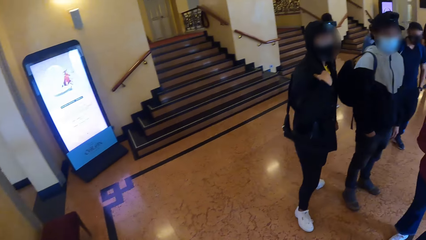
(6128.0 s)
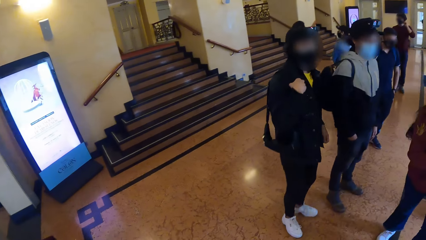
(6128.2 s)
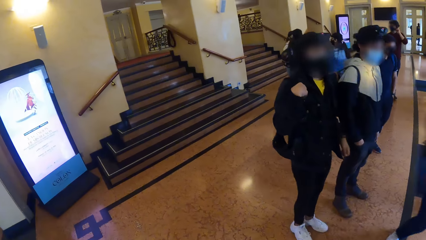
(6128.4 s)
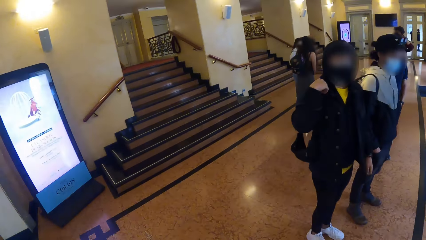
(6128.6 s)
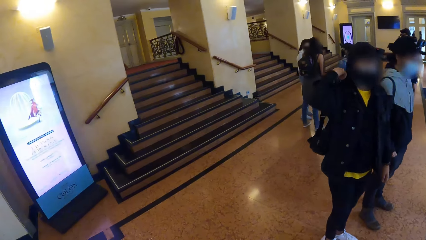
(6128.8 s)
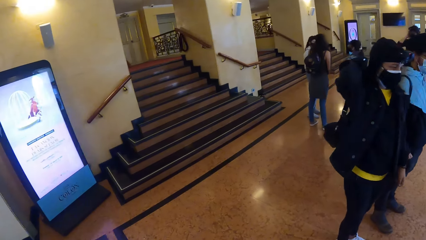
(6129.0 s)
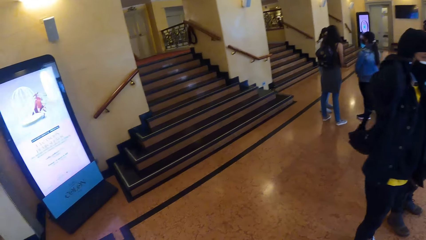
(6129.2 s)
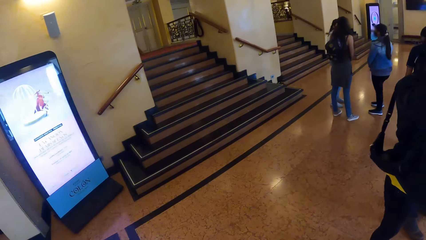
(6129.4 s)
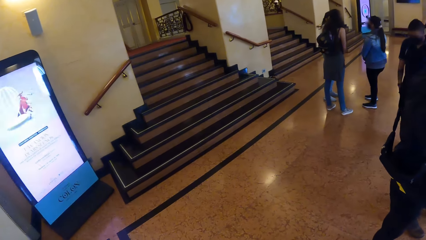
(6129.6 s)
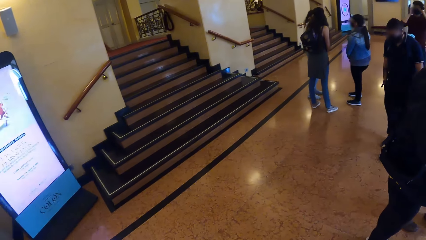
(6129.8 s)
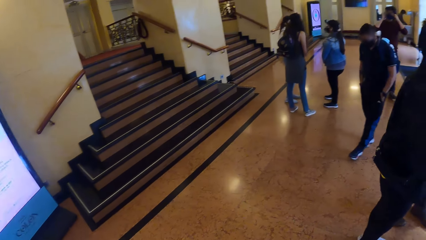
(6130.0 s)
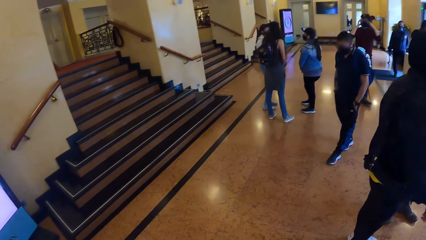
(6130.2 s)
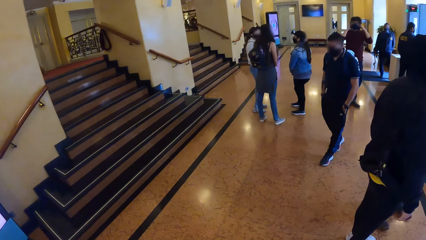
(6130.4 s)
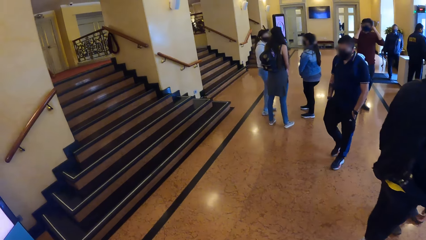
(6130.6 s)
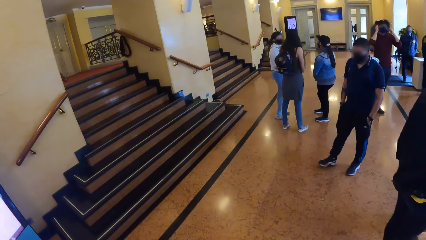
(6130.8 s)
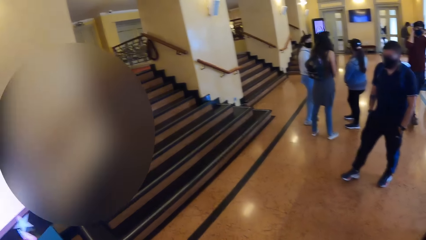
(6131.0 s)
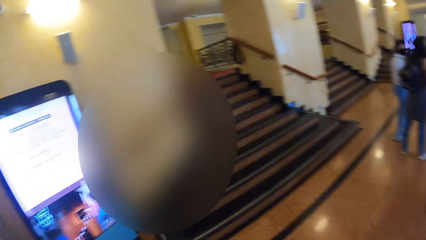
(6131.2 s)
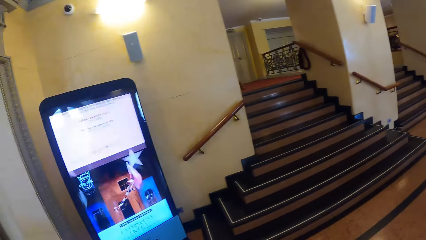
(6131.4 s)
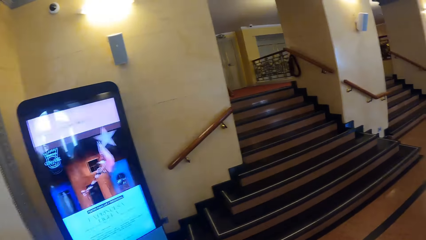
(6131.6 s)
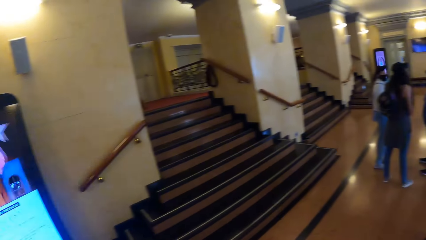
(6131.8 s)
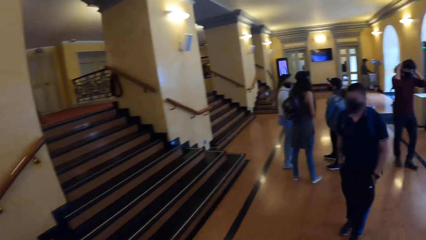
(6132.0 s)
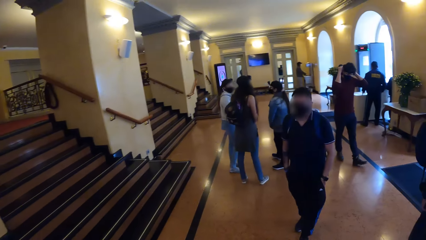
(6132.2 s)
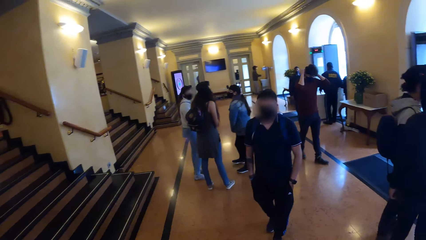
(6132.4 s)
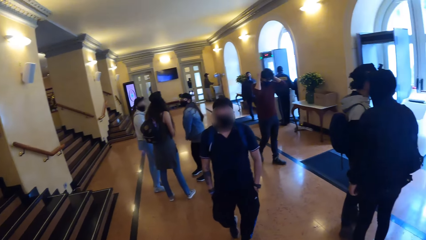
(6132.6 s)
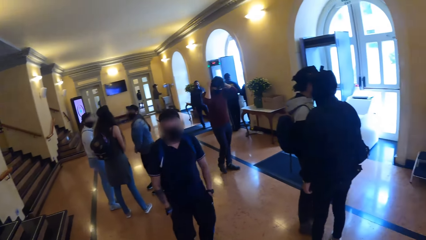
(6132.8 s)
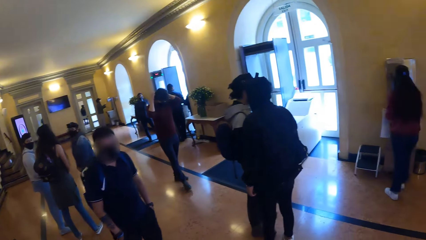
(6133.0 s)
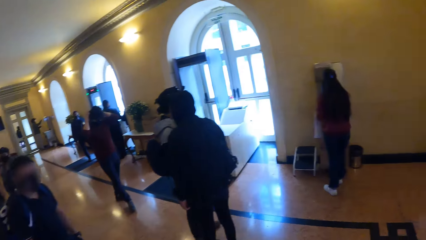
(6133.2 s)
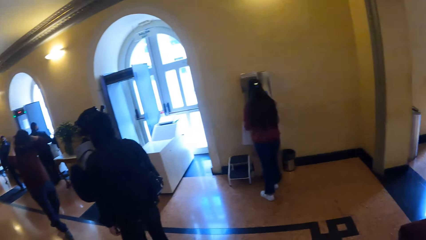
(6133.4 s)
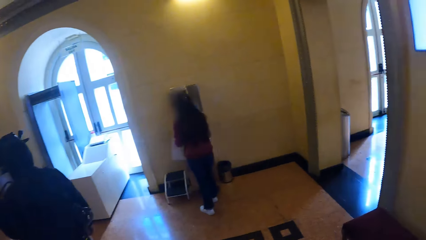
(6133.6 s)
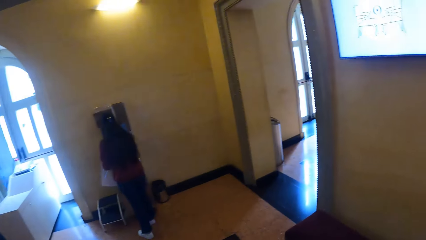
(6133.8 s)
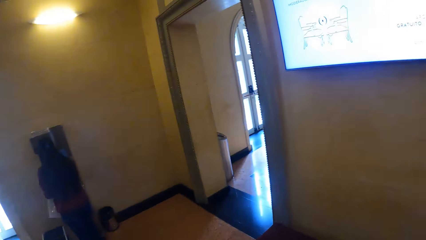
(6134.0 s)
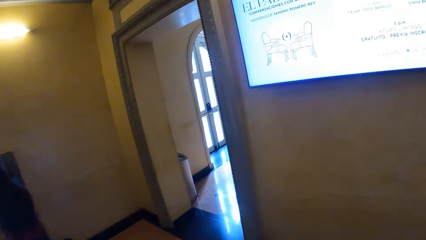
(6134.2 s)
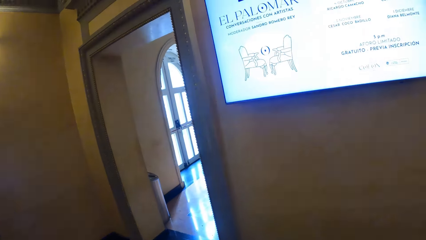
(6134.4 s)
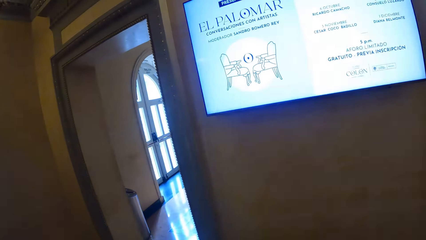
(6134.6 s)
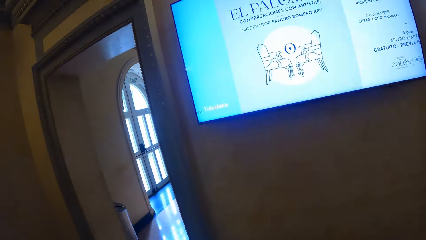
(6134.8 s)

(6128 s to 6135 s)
The camera wearer walks around the building. They look around.

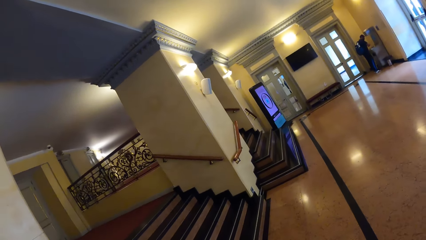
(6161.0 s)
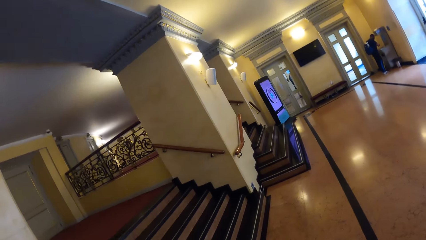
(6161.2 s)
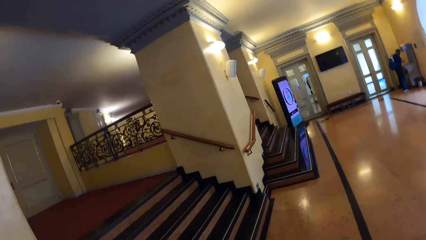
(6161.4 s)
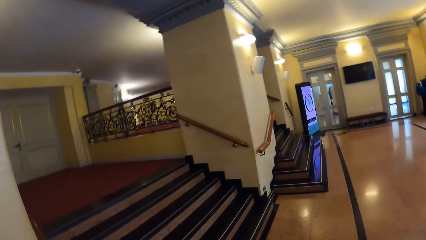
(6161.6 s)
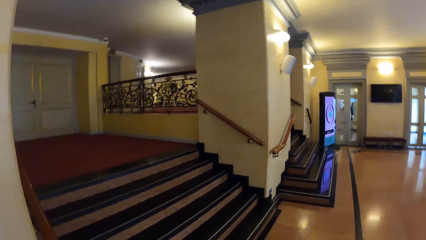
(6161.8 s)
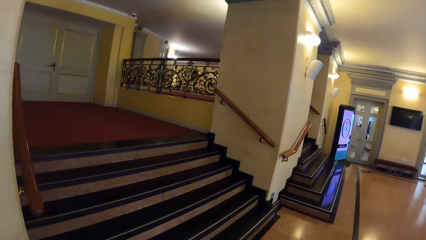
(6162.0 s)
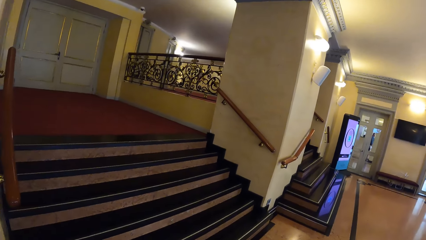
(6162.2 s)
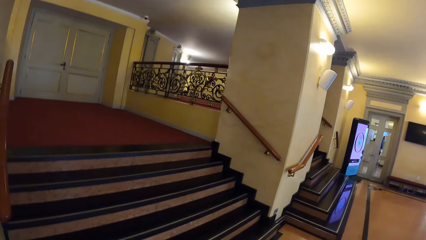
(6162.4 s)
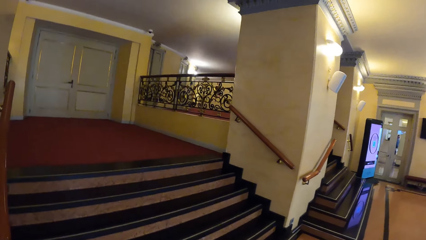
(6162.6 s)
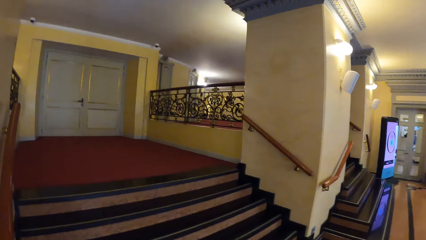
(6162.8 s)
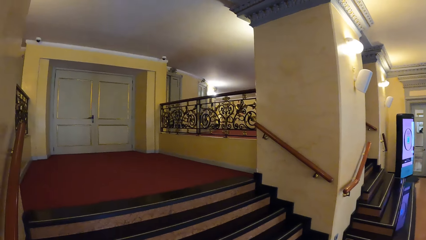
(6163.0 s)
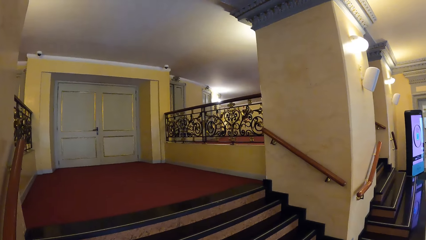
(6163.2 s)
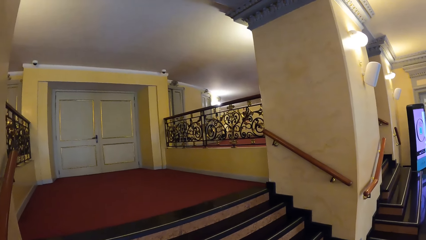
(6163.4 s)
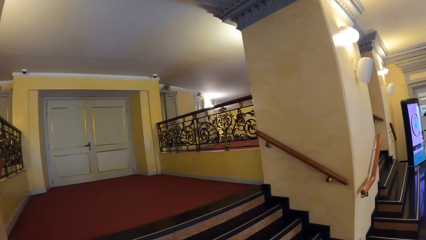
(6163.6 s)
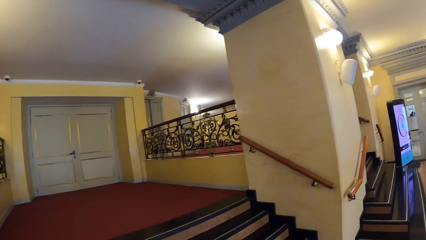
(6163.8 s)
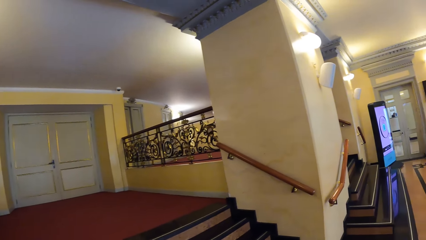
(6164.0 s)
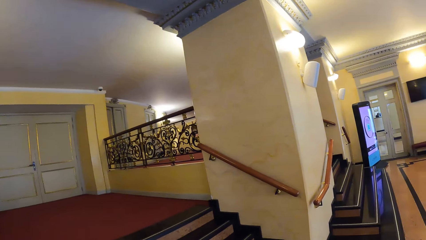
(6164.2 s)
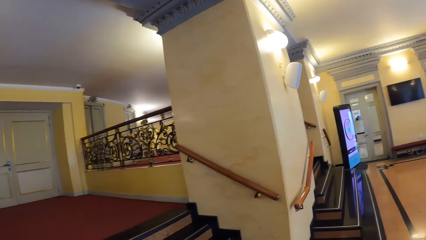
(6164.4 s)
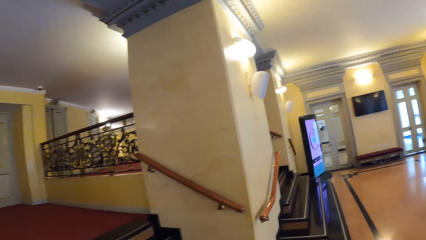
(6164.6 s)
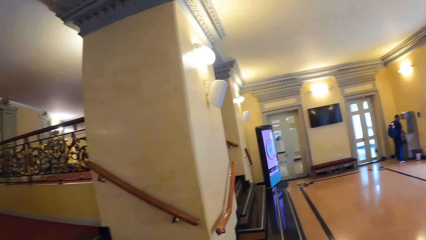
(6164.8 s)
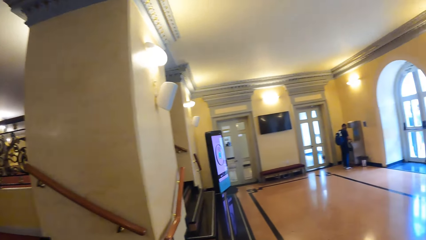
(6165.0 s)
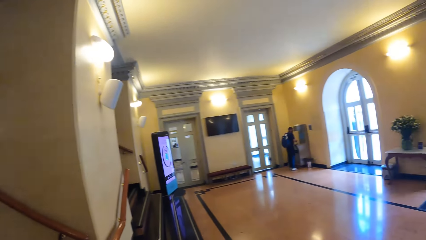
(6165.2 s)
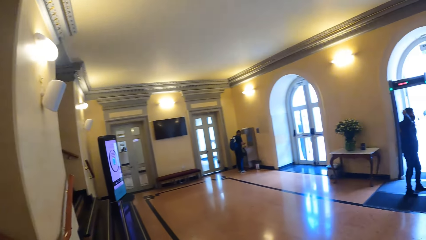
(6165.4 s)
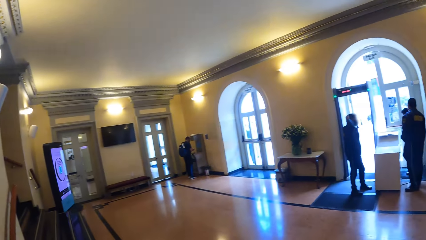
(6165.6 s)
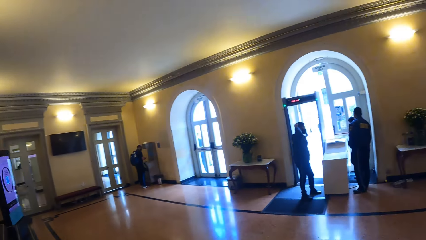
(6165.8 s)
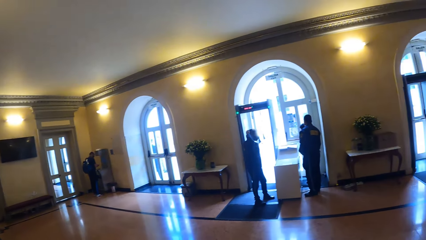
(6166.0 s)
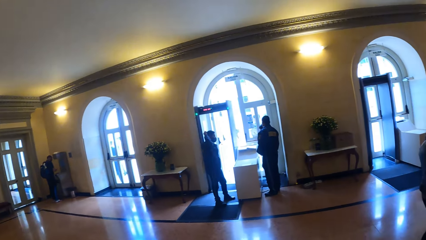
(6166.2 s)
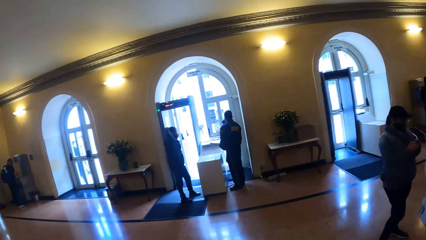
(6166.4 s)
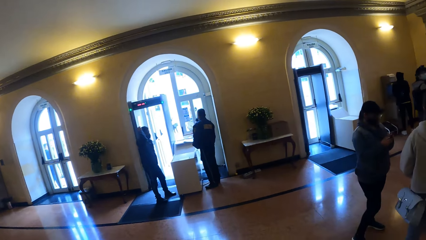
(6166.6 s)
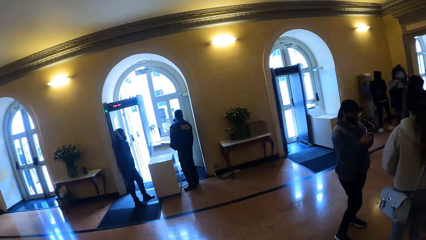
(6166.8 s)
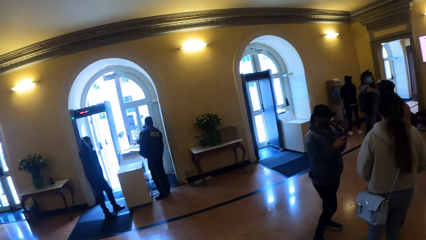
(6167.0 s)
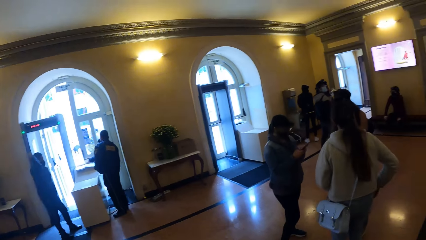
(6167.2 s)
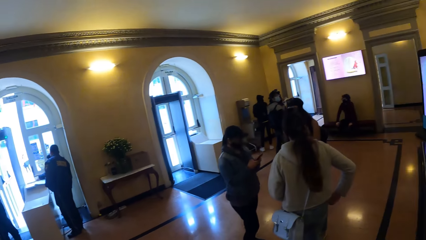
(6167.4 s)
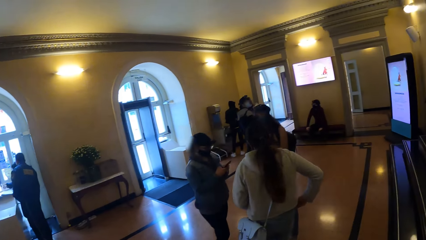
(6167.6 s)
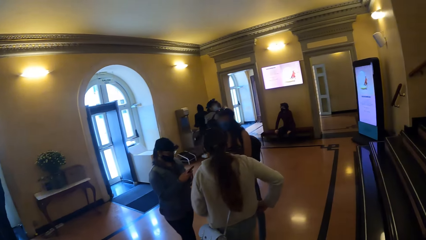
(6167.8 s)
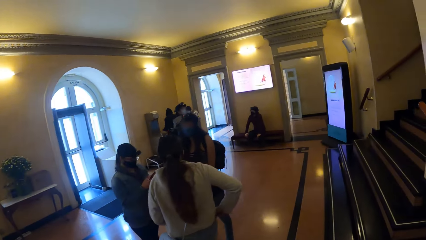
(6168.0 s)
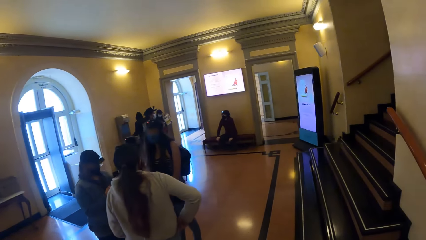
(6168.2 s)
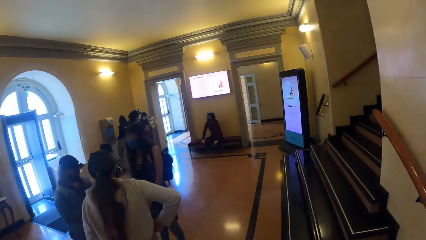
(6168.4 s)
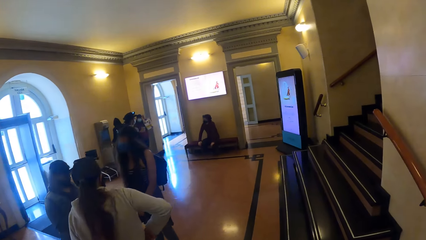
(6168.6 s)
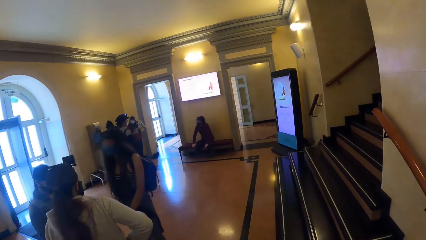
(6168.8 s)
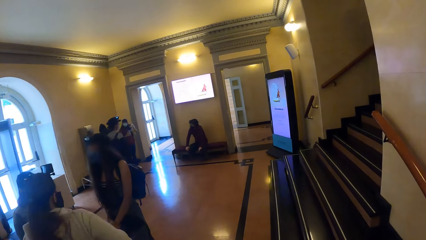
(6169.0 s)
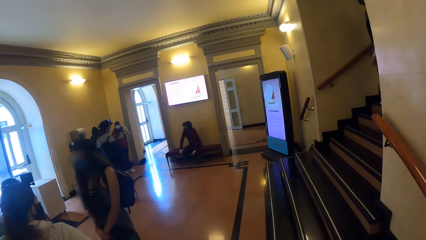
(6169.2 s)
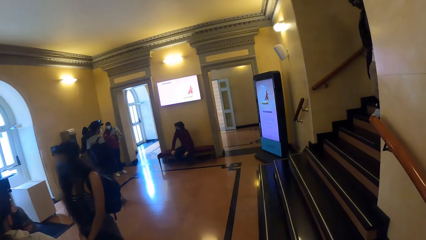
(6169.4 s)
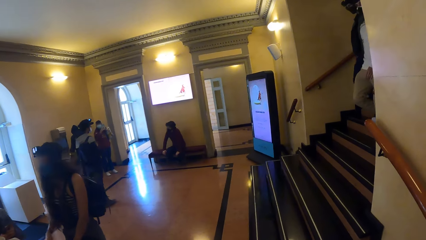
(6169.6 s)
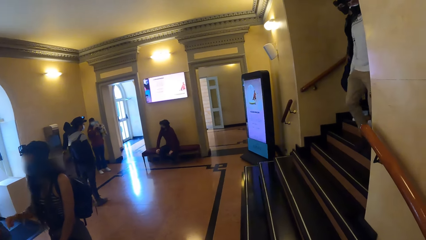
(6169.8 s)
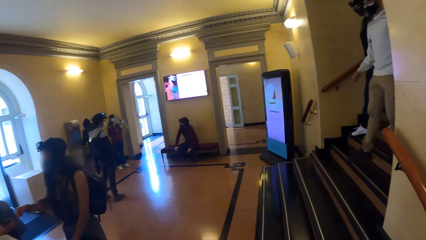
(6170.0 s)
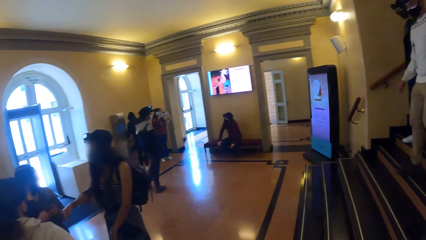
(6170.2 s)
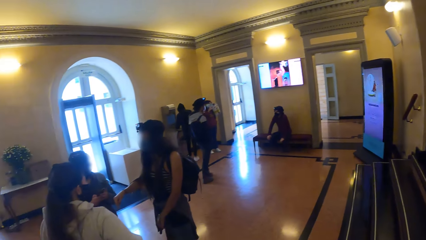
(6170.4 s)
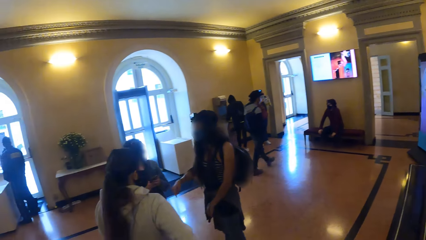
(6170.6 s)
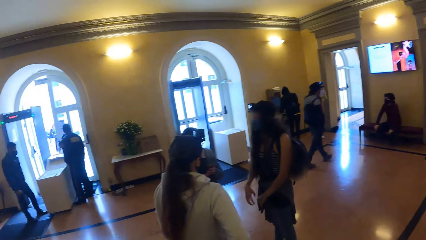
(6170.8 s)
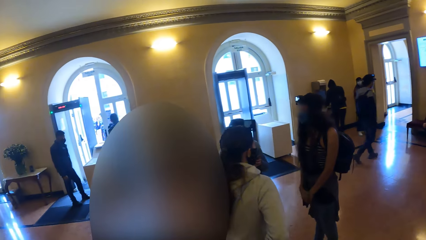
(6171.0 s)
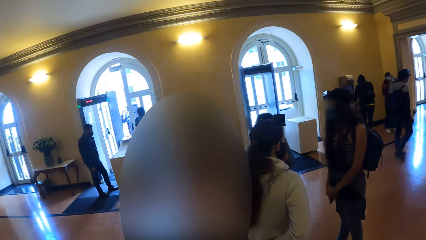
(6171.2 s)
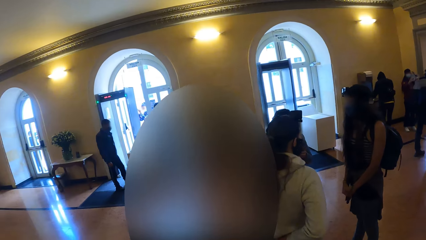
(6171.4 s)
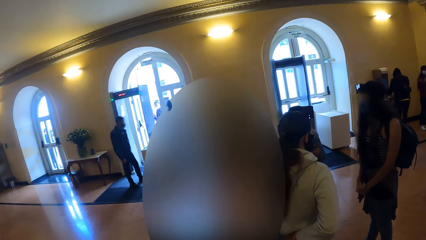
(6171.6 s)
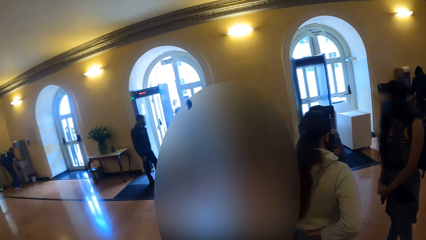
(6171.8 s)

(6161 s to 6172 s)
The camera wearer looks around the staircase. They walk around the building.
